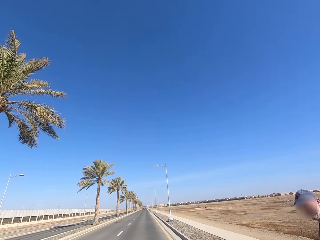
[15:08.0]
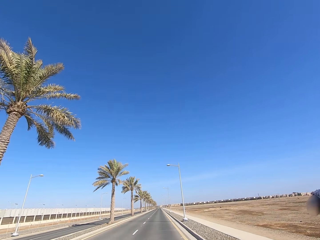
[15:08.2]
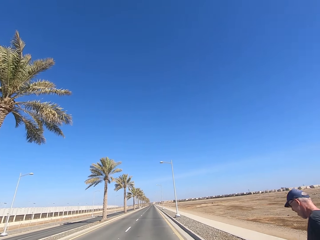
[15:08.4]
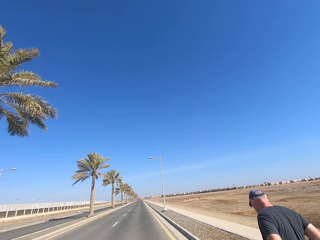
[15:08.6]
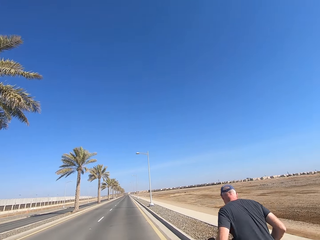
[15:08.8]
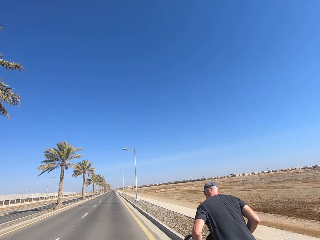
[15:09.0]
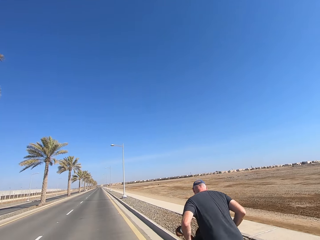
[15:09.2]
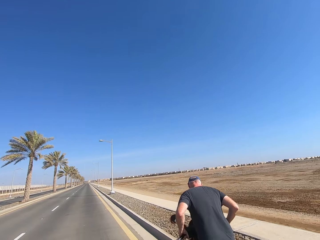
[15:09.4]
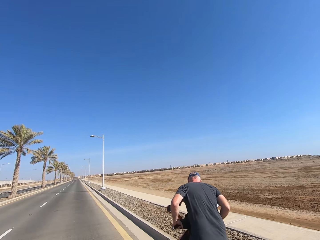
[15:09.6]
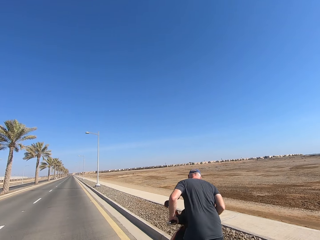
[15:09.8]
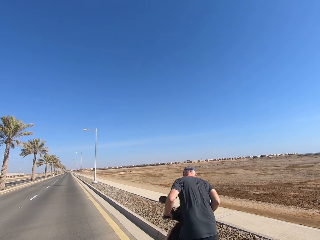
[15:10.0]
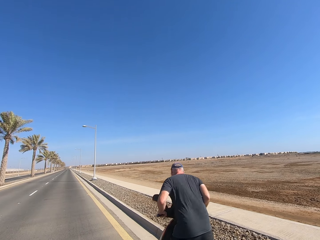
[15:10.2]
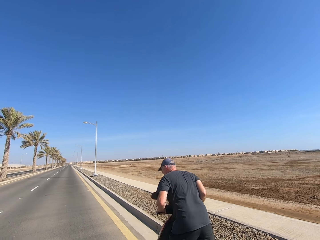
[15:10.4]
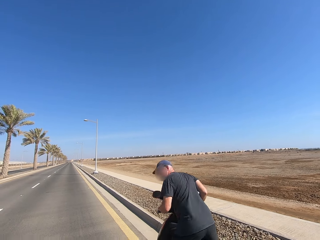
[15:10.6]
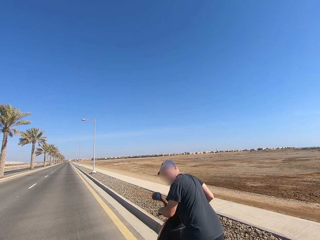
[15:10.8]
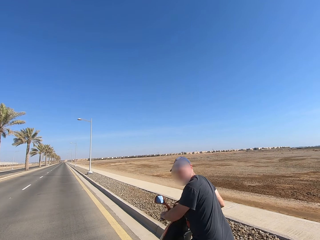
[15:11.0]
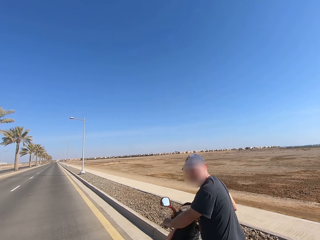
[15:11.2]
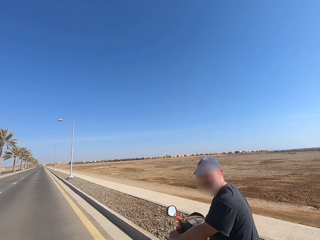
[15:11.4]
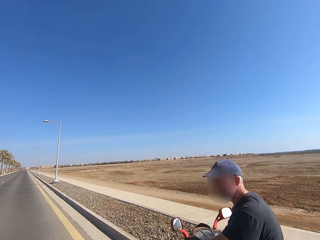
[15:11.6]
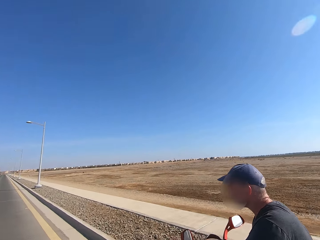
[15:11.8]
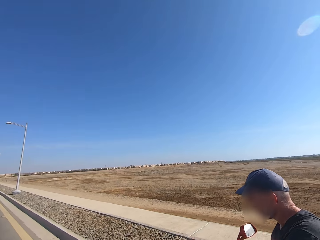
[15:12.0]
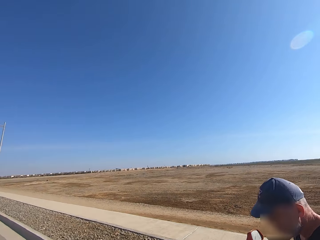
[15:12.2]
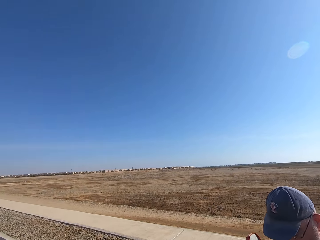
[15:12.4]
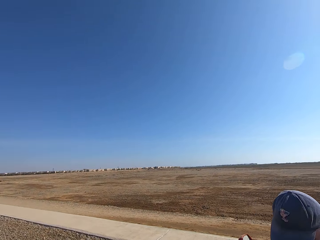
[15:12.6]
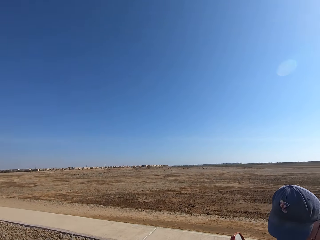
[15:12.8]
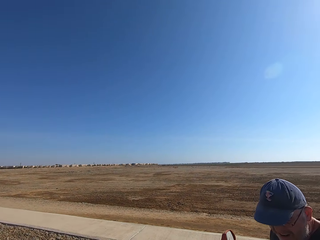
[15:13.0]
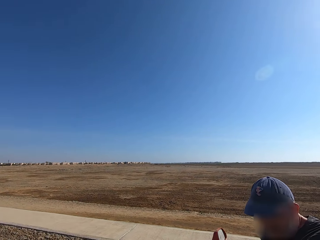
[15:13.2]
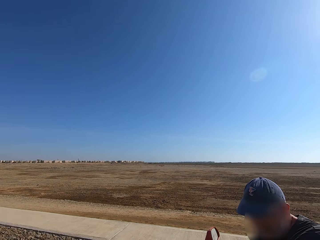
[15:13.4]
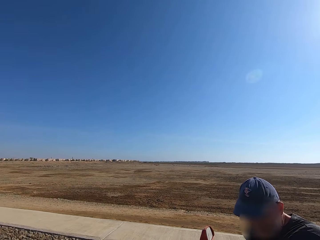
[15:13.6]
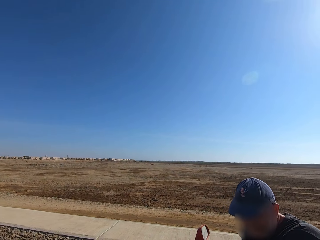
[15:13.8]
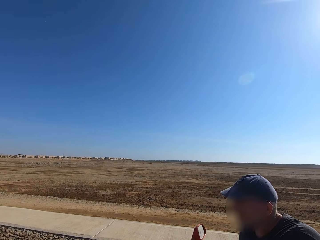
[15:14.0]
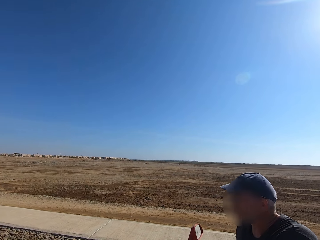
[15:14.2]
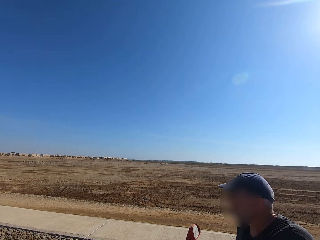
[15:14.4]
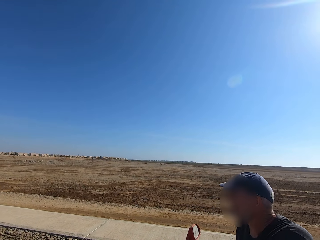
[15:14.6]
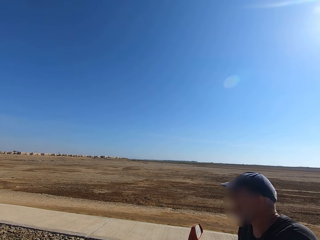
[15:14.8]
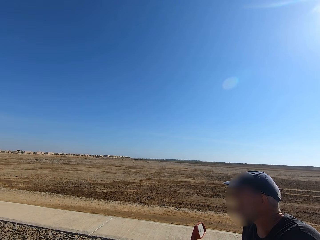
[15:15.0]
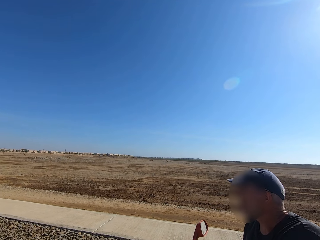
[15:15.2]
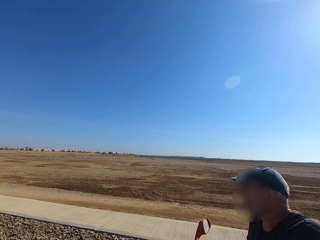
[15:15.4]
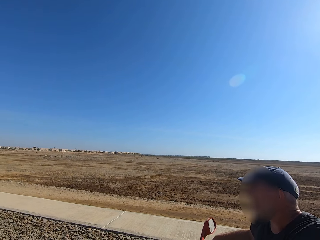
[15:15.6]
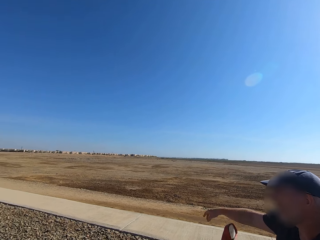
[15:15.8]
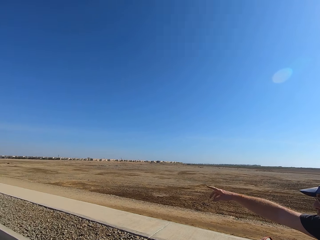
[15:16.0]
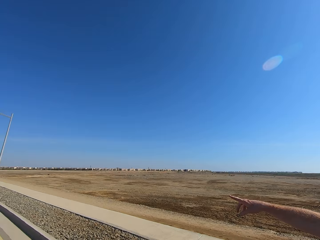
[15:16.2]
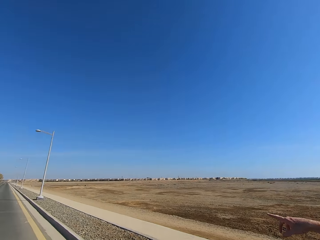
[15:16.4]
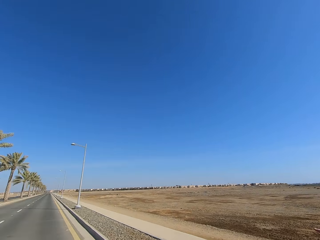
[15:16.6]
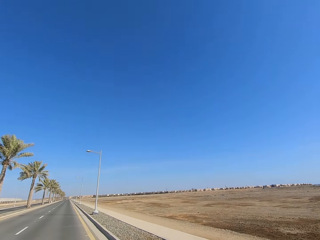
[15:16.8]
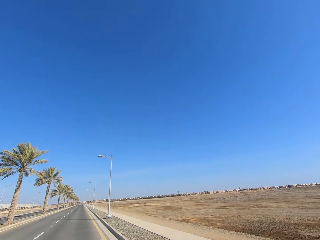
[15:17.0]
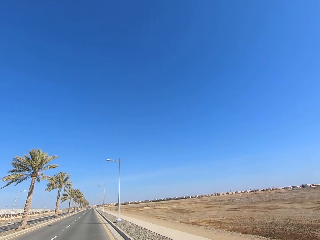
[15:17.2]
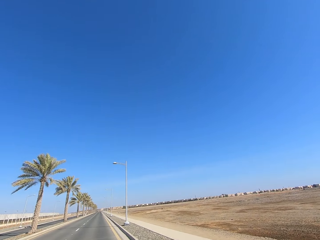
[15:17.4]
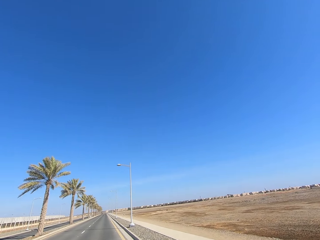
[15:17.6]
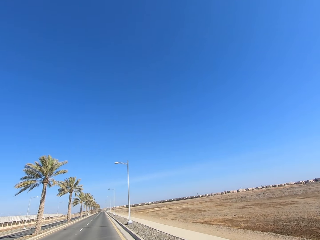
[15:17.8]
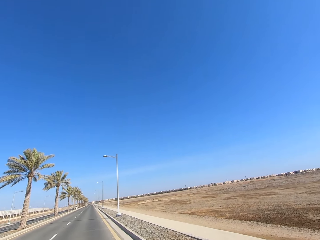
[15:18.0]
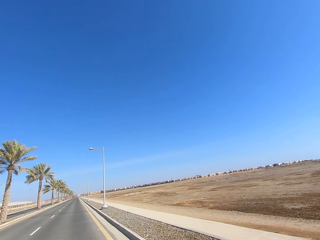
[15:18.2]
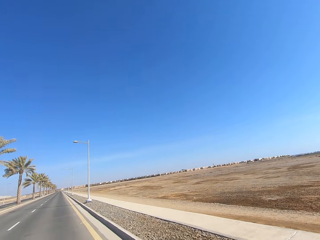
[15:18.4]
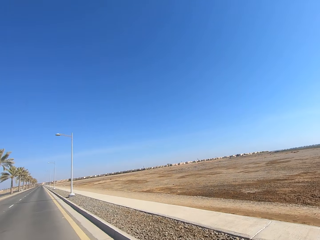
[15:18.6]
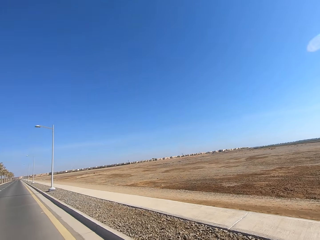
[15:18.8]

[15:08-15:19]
The man sits on his motorcycle, looks behind and looks in front. The man stretches his right hand forward and points towards the road. The camera wearer looks at the road.

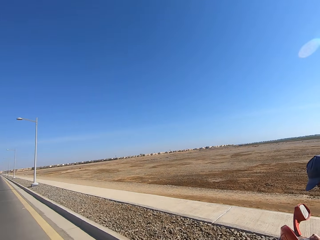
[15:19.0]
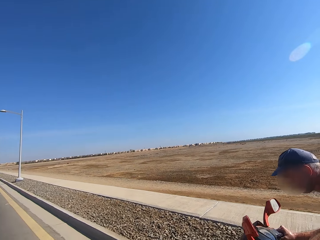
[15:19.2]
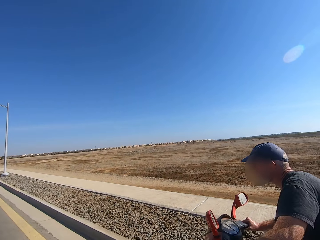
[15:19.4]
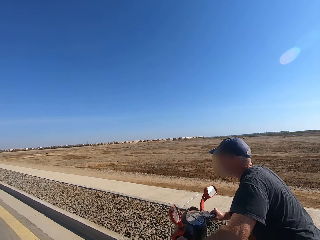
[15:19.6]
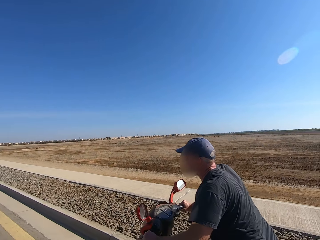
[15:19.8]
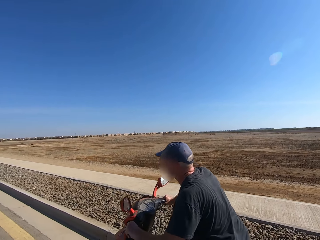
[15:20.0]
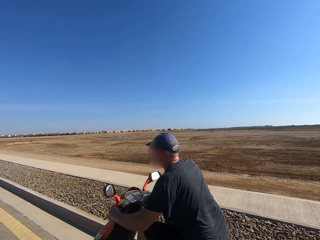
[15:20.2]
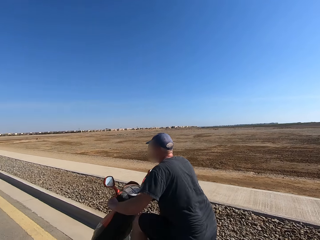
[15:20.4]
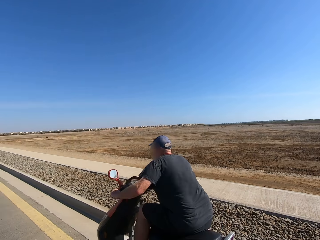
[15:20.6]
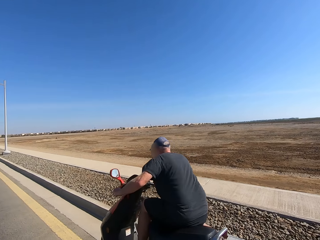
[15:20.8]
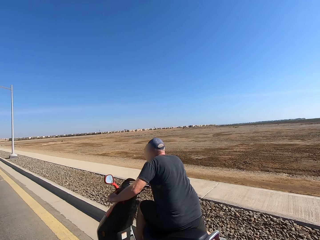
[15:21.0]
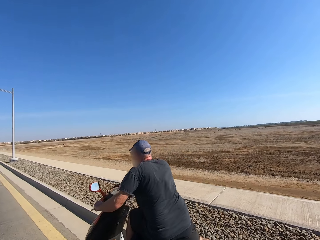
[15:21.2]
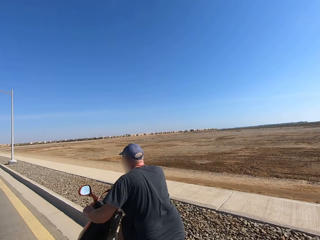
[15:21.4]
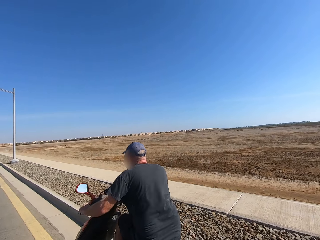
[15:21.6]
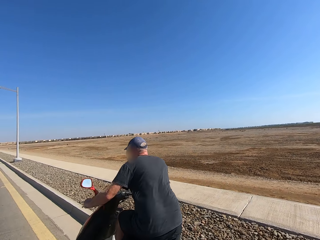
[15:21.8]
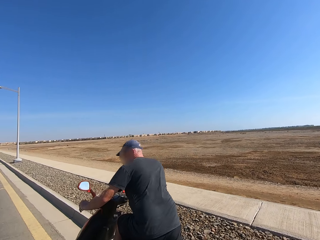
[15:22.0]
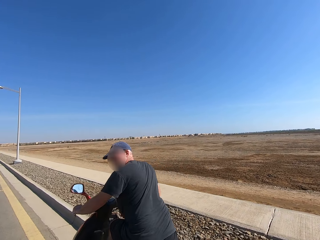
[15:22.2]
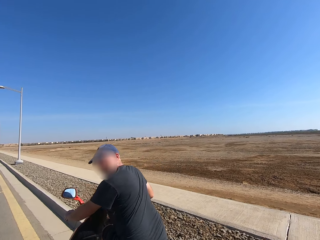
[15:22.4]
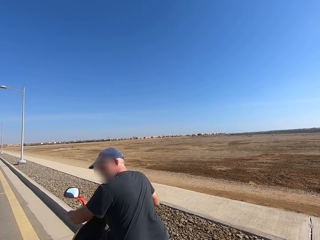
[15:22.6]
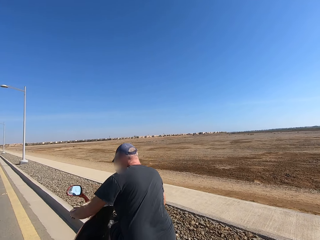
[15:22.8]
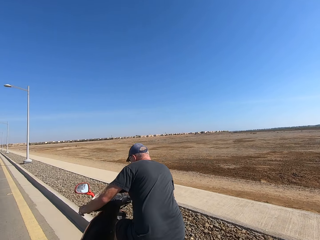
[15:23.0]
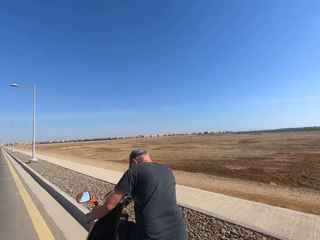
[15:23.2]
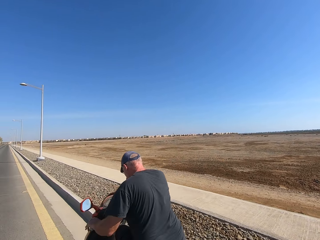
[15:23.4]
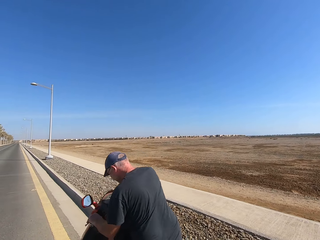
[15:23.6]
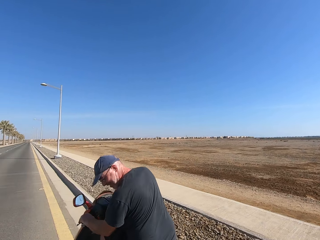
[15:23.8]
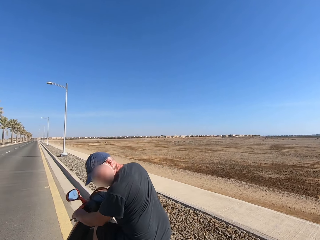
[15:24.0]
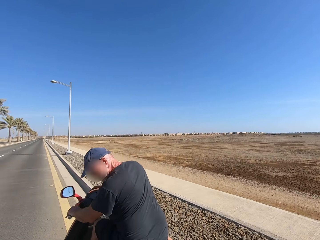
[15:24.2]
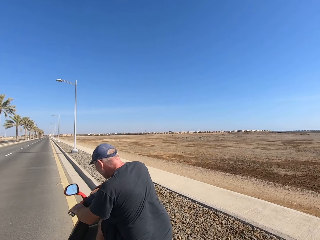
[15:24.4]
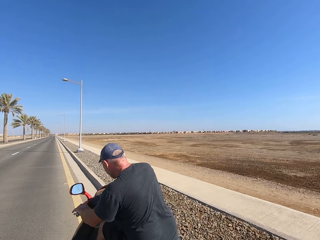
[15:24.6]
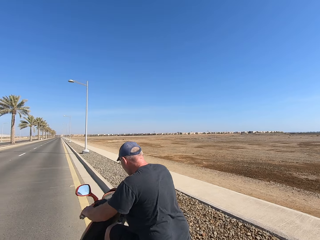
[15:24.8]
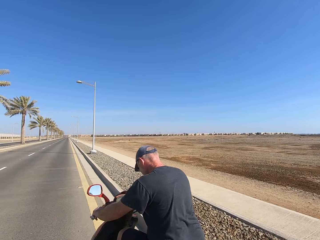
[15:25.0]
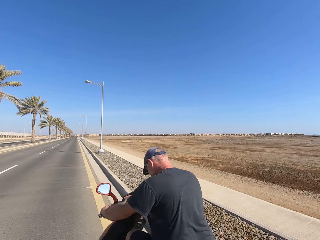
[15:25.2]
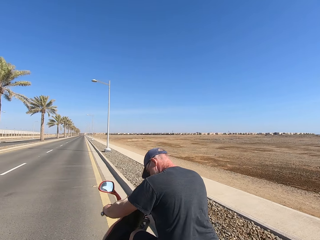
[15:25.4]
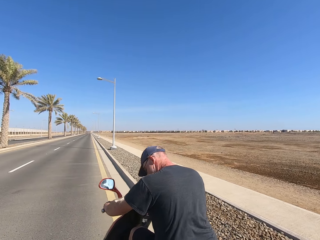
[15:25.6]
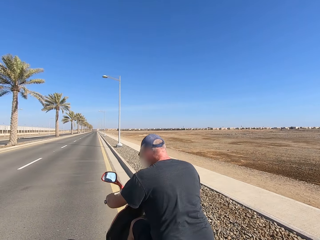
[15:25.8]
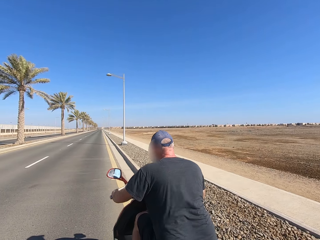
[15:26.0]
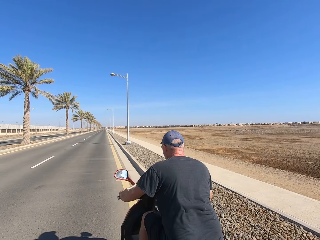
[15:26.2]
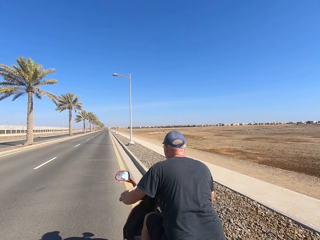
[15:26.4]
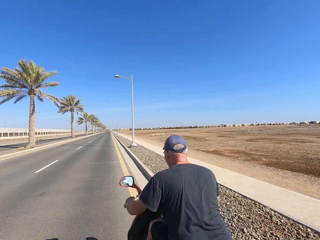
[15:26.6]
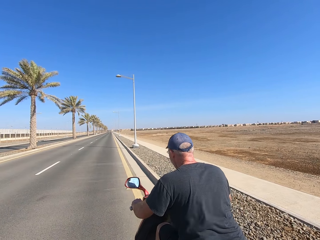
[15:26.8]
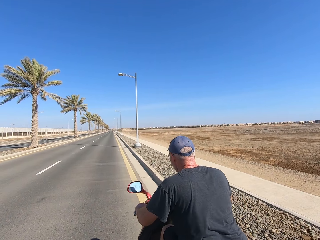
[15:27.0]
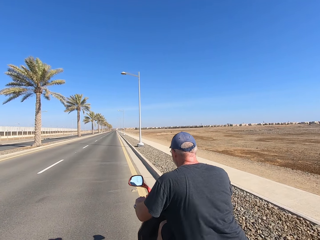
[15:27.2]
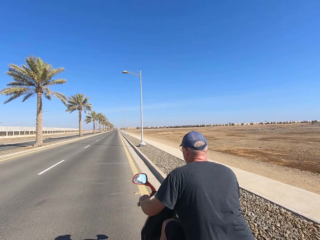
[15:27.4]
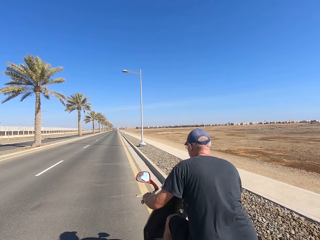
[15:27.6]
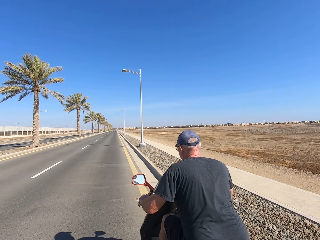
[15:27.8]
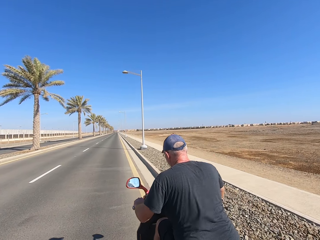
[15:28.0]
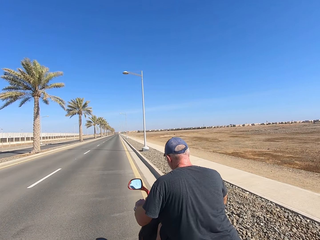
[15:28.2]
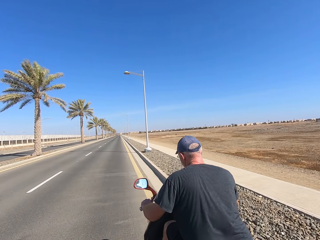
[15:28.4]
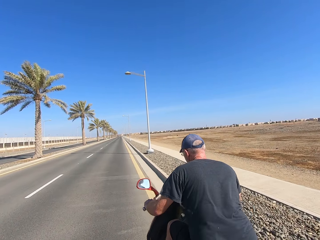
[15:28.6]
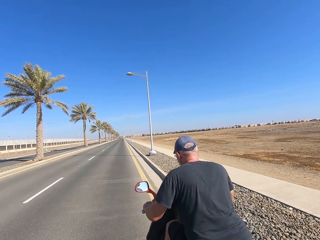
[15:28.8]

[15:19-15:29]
The man rides his motorcycle forward. The camera wearer walks on the road. They ride their motorcycle behind the man on the road.
